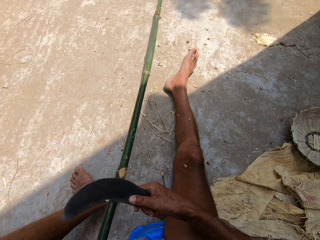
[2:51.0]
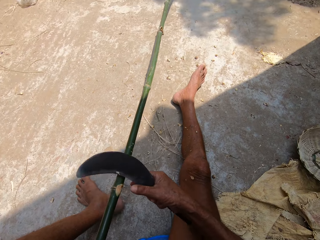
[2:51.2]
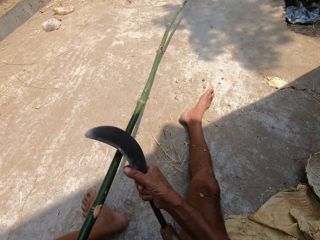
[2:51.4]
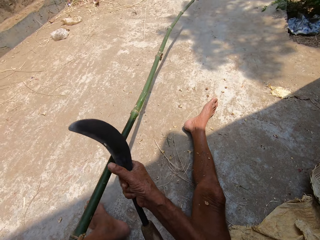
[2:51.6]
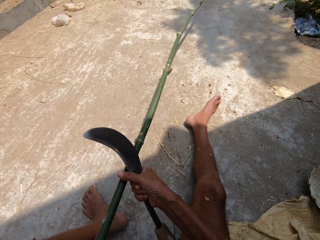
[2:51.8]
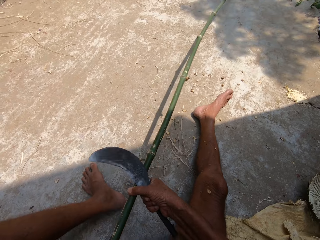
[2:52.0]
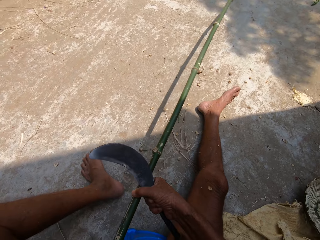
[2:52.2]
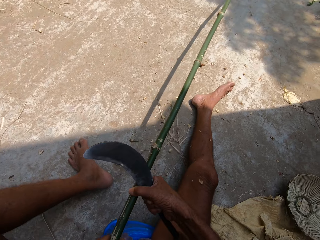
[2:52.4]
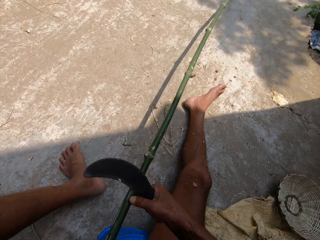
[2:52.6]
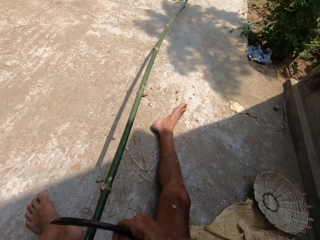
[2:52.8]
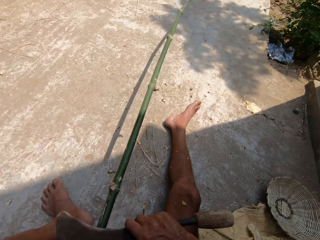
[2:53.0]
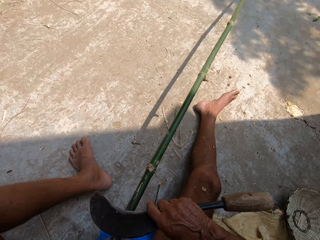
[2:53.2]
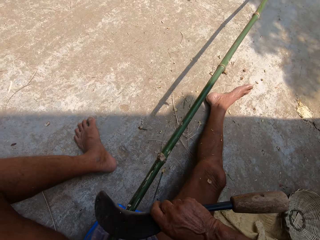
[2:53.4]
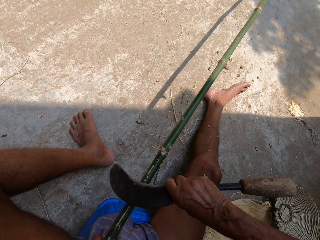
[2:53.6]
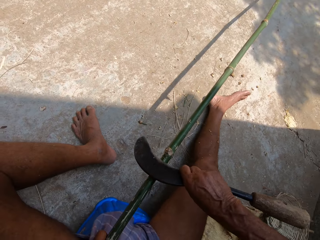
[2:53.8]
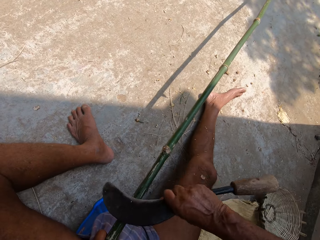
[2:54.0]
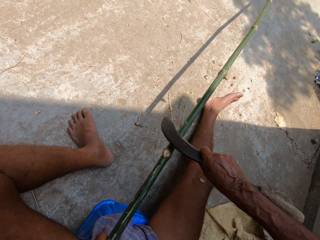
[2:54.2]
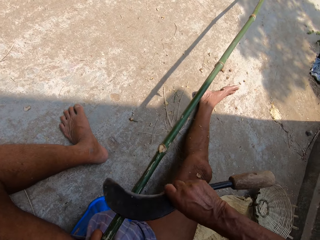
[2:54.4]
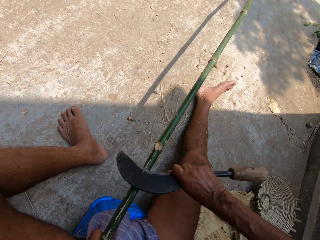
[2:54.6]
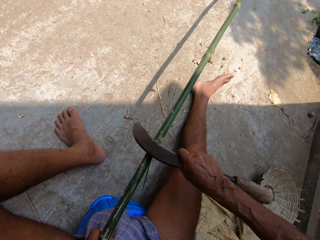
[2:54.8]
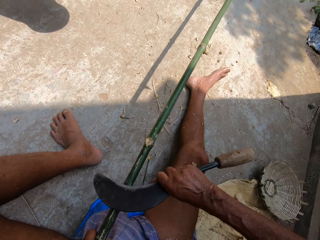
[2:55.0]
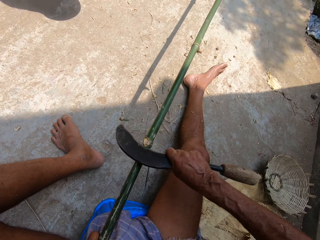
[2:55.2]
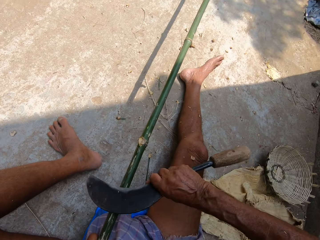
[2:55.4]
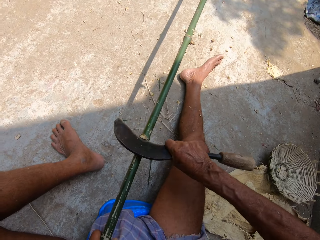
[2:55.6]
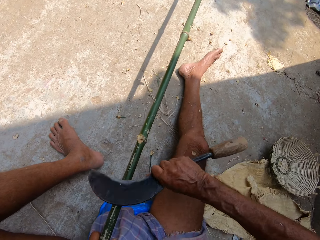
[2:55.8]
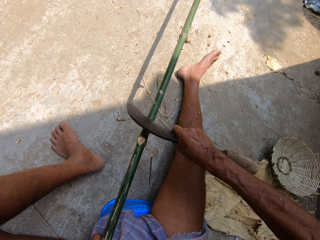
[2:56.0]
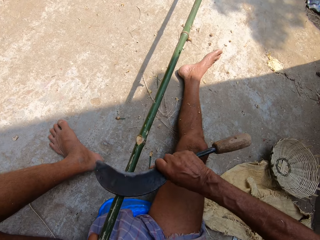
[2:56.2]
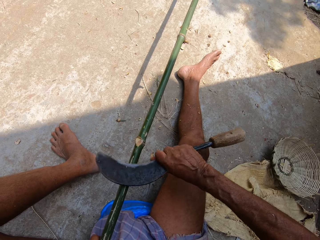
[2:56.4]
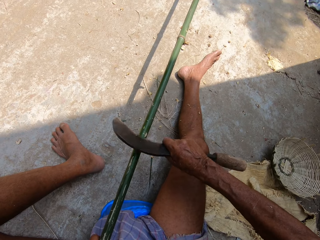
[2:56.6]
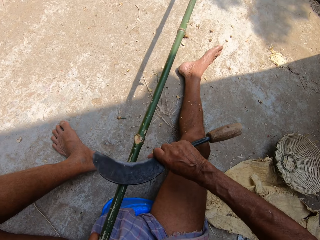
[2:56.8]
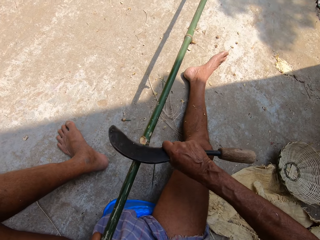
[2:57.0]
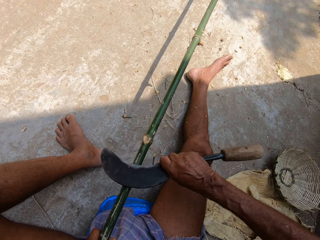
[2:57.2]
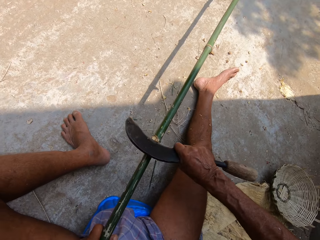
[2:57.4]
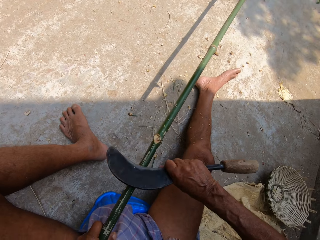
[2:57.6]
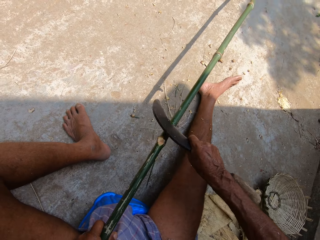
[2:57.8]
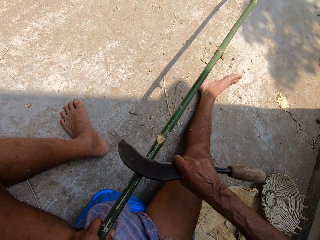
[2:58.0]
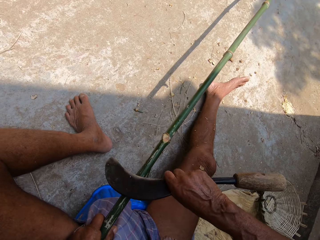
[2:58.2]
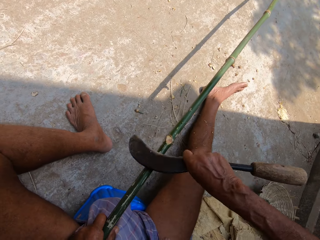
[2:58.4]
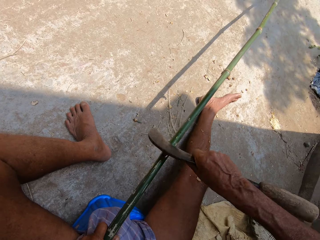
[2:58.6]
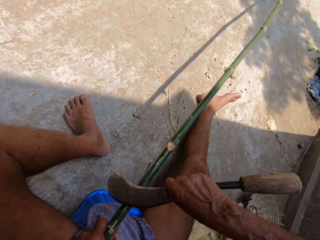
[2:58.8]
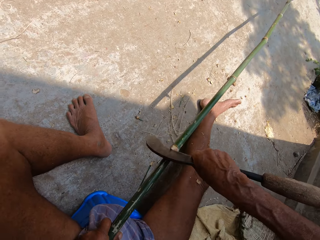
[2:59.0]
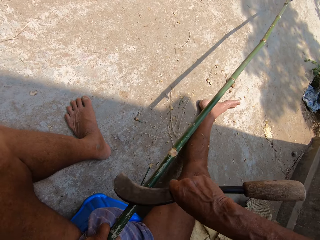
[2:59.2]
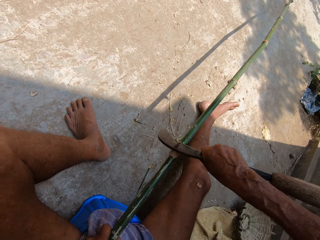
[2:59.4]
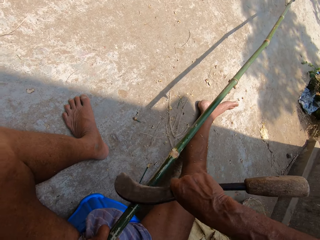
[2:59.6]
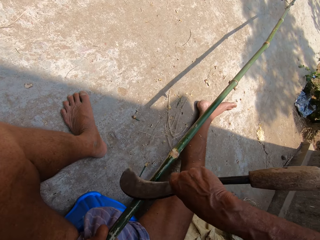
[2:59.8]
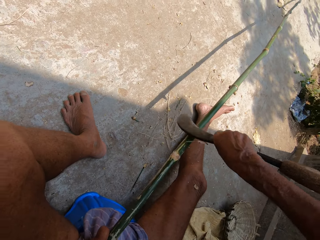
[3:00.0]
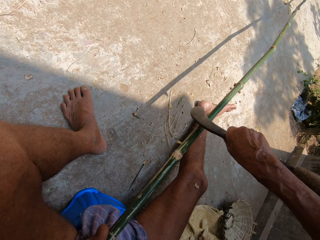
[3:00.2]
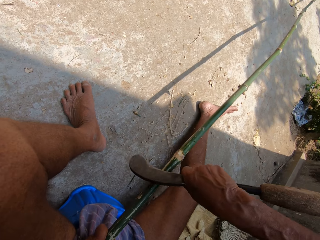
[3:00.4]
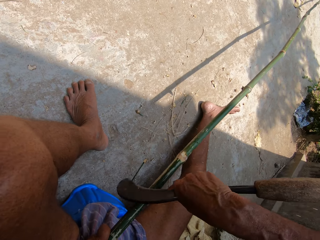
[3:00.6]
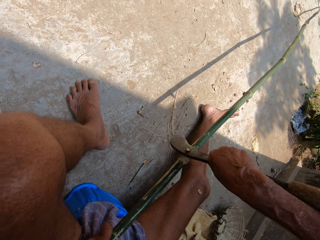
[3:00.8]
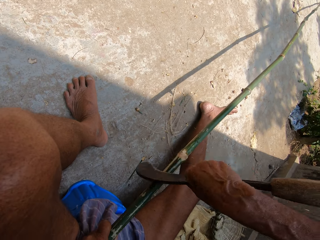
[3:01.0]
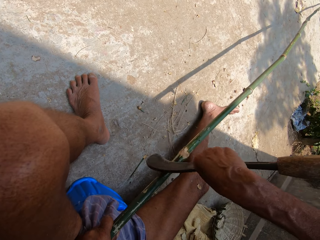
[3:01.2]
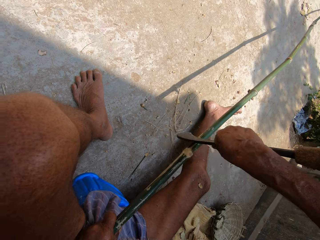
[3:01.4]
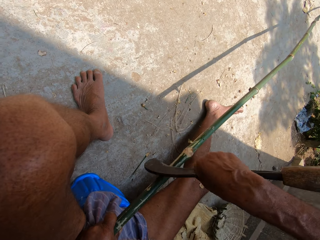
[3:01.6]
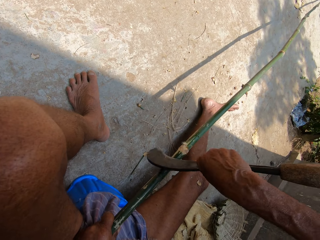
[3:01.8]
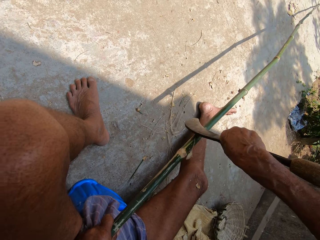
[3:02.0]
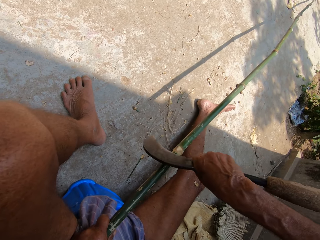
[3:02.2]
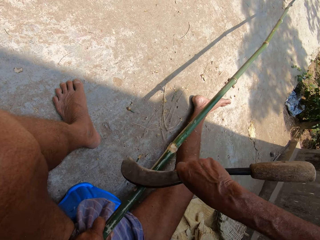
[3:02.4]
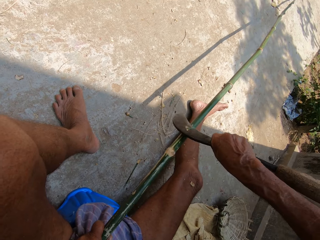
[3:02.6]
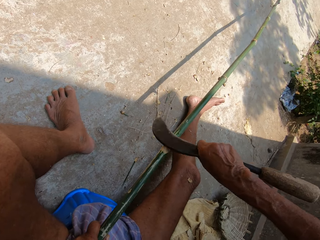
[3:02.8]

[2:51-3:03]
The camera wearer adjusts the bamboo stick with his right hand. He holds a palm stem. He trims the bamboo stick with a sickle in his right hand. He peels the palm stem.

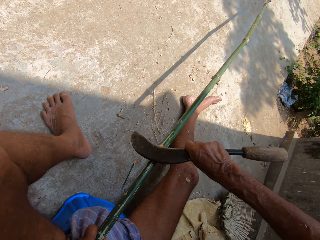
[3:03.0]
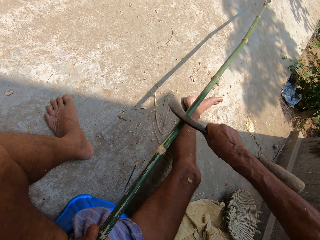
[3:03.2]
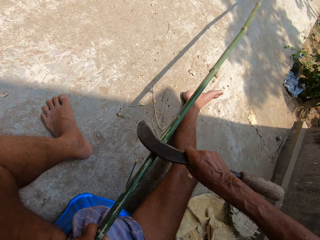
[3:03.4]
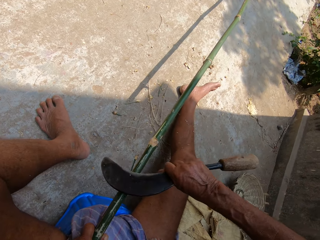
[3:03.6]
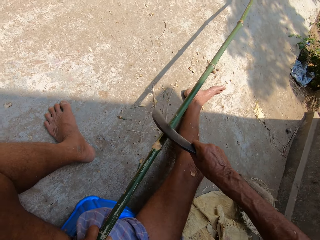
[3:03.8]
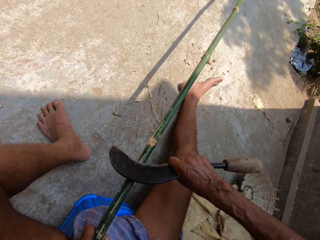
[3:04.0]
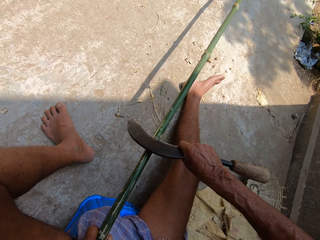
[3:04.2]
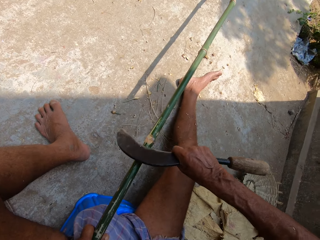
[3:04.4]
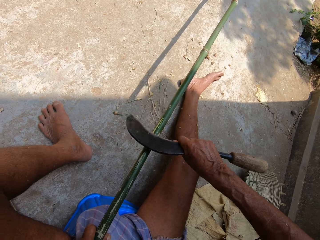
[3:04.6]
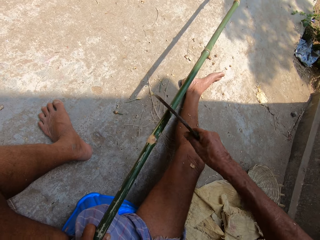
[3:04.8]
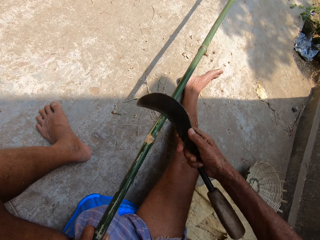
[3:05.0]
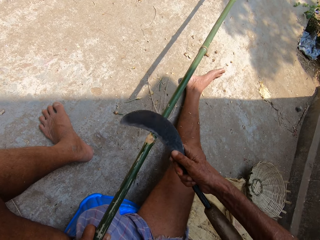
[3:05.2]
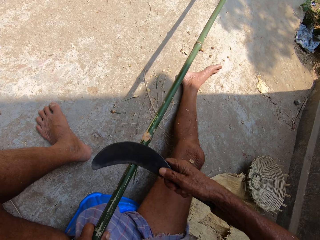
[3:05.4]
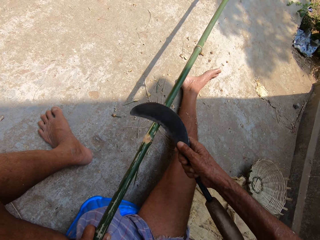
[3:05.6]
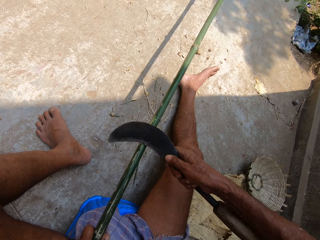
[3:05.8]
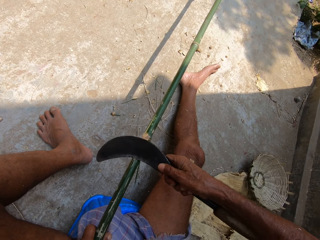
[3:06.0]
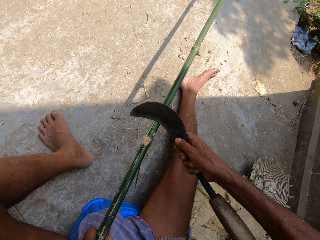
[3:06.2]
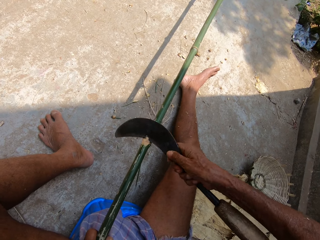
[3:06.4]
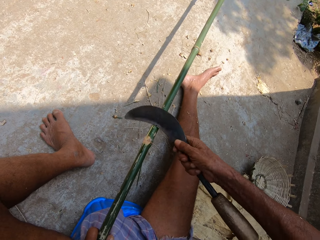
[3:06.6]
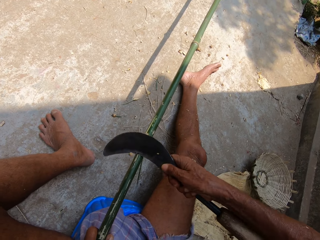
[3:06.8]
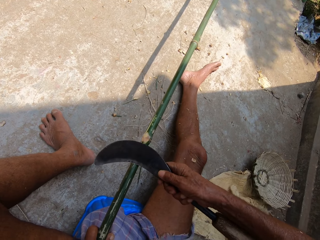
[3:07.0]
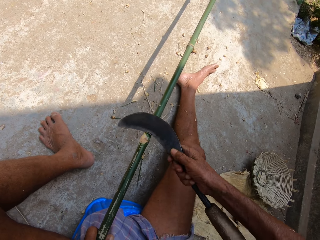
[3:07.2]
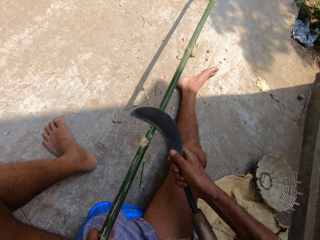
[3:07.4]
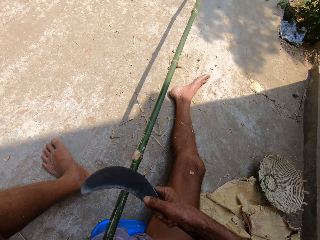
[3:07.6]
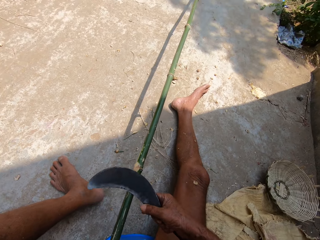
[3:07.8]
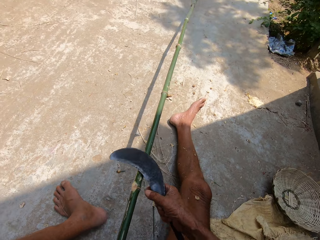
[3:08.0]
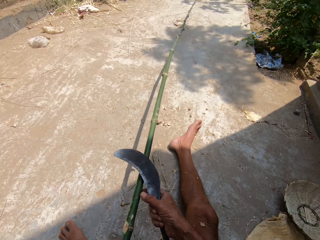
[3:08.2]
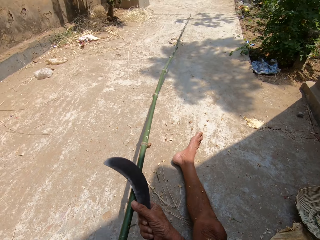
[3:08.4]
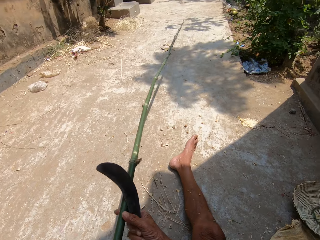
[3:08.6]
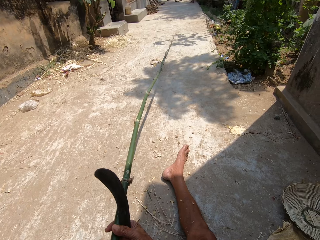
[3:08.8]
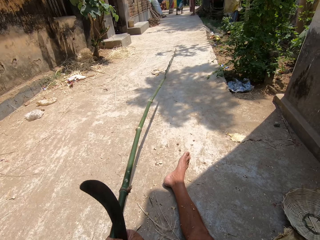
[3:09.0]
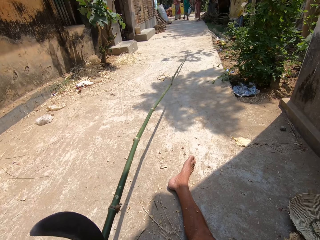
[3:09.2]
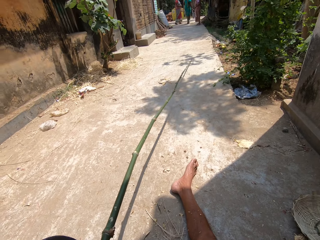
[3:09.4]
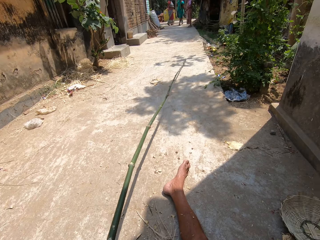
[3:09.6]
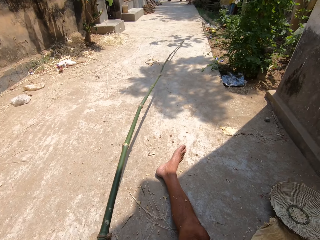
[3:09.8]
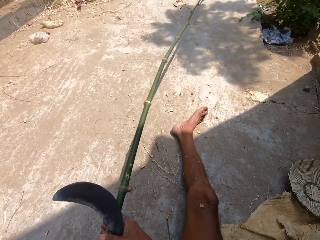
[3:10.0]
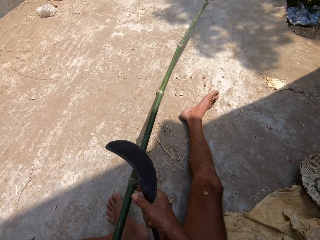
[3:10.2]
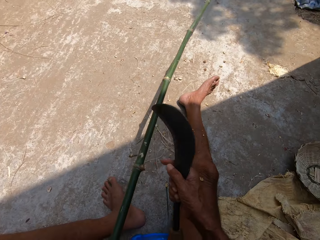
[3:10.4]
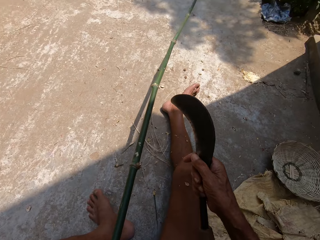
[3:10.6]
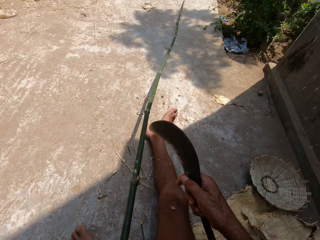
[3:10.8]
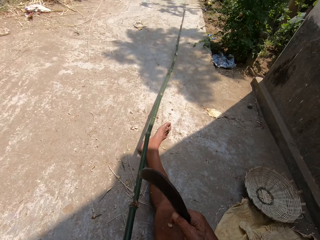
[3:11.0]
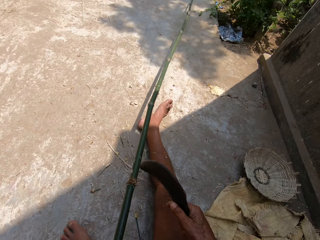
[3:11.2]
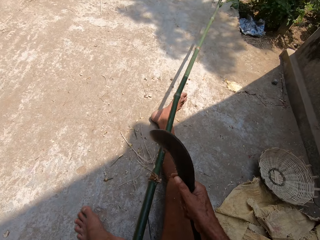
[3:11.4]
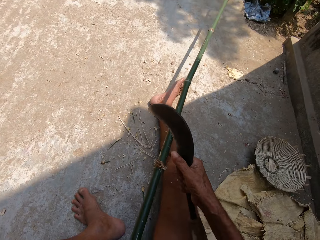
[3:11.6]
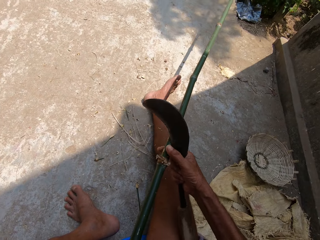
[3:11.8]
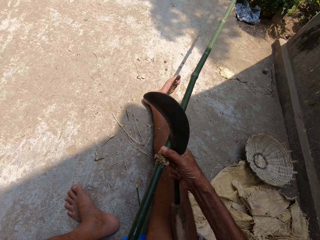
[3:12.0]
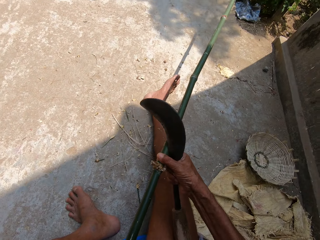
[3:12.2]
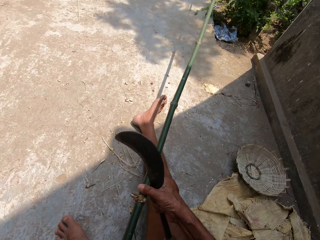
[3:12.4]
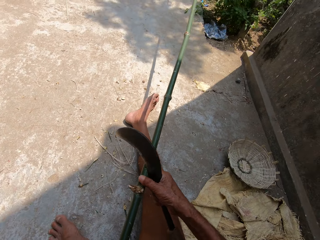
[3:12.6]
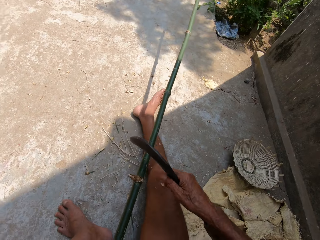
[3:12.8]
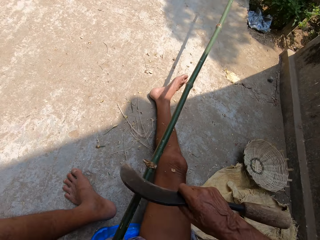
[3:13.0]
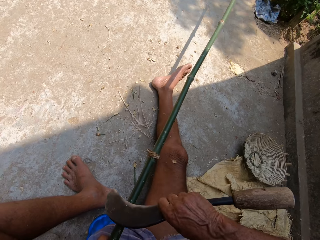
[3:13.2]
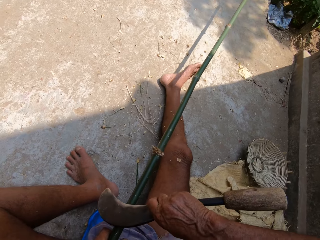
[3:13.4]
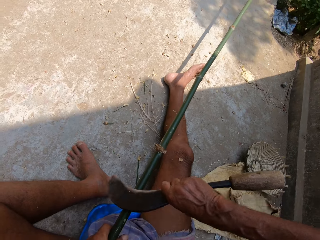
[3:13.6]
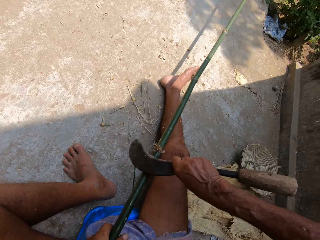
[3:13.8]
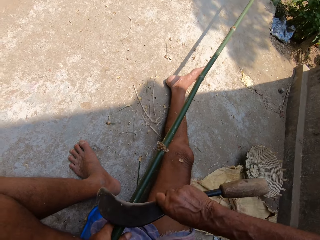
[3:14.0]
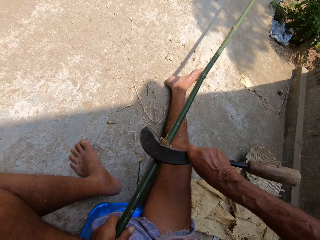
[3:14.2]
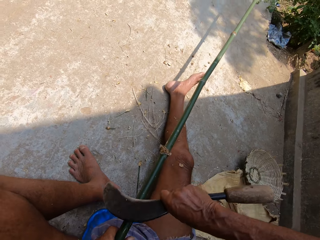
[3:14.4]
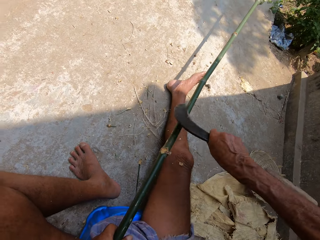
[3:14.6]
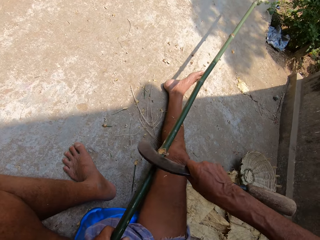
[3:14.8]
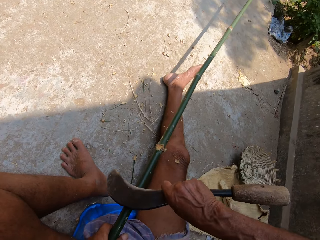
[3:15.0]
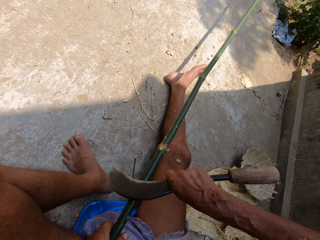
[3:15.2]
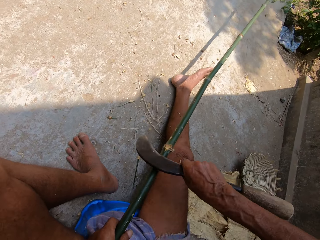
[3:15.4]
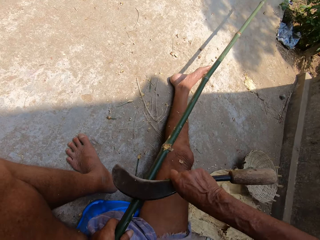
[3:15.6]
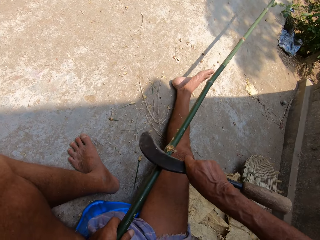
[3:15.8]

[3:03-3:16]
The camera wearer adjusts the bamboo stick with his right hand. He holds a palm stem. He trims the bamboo stick with a sickle in his right hand. He peels the palm stem.
